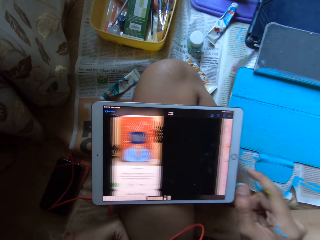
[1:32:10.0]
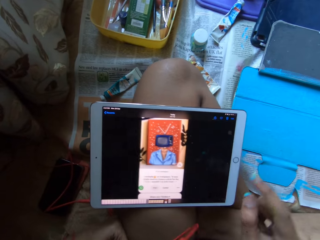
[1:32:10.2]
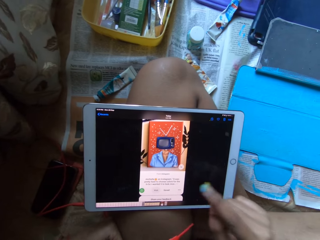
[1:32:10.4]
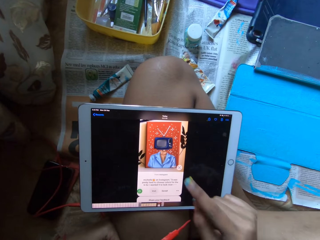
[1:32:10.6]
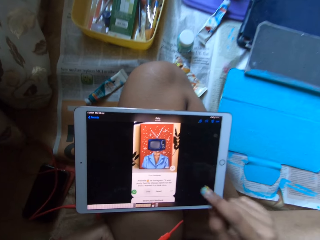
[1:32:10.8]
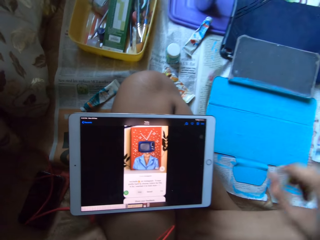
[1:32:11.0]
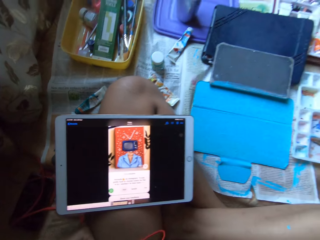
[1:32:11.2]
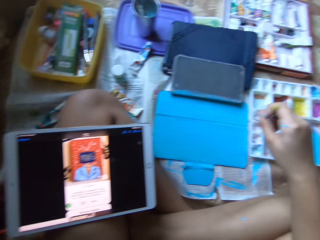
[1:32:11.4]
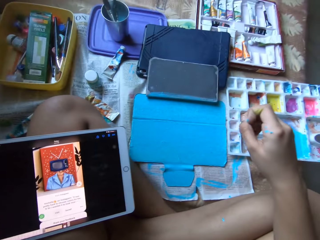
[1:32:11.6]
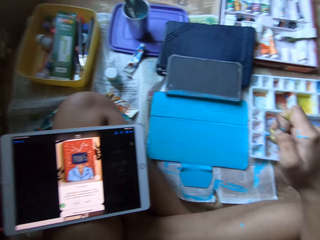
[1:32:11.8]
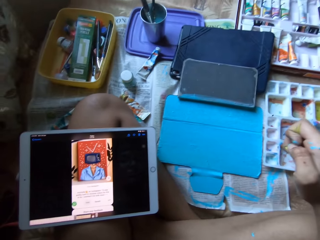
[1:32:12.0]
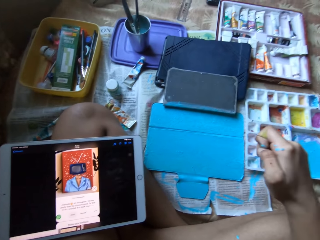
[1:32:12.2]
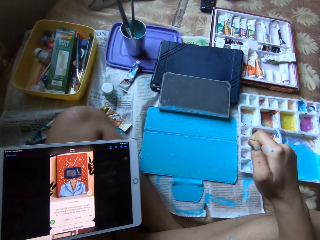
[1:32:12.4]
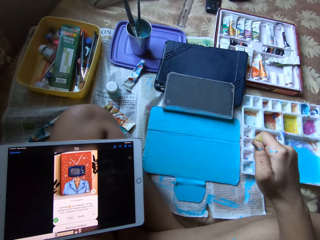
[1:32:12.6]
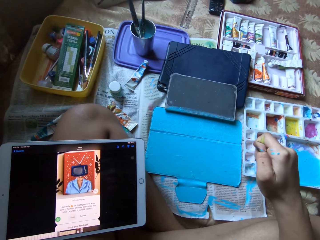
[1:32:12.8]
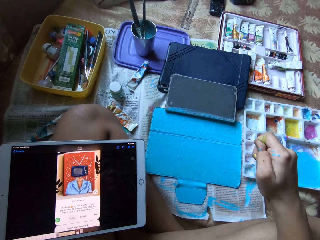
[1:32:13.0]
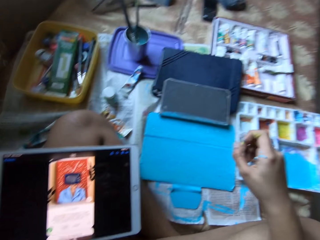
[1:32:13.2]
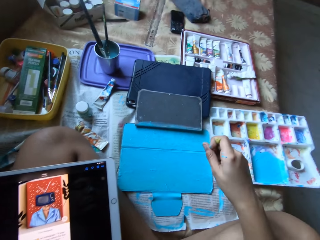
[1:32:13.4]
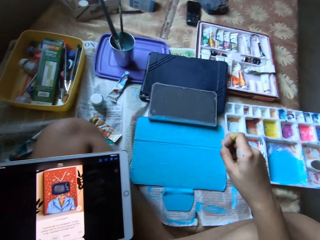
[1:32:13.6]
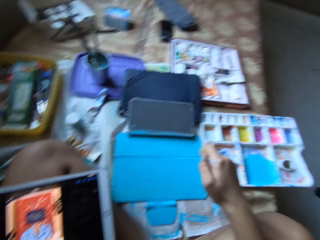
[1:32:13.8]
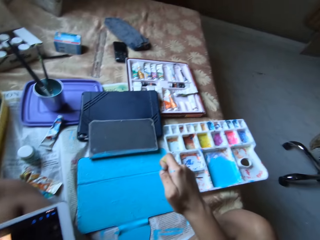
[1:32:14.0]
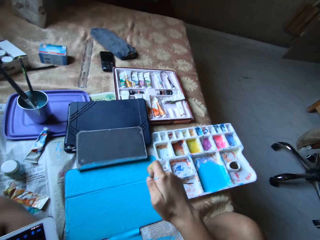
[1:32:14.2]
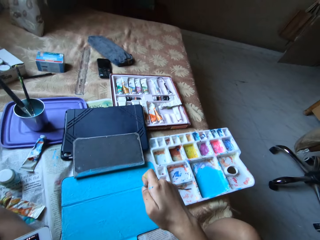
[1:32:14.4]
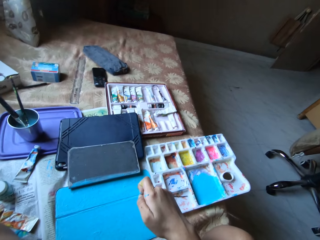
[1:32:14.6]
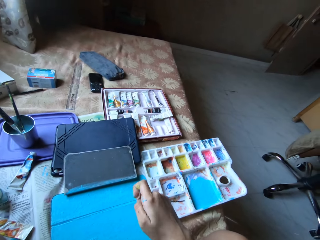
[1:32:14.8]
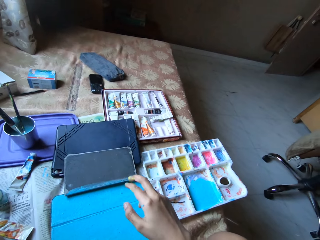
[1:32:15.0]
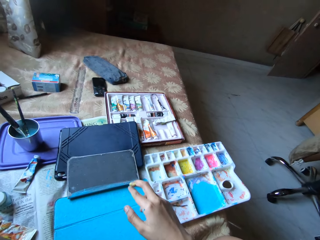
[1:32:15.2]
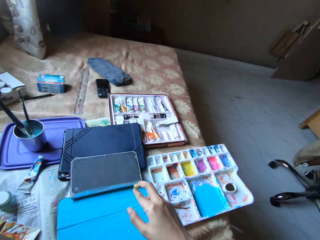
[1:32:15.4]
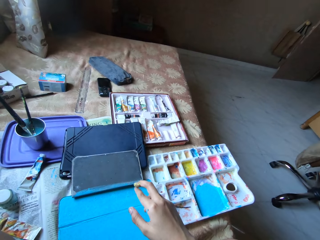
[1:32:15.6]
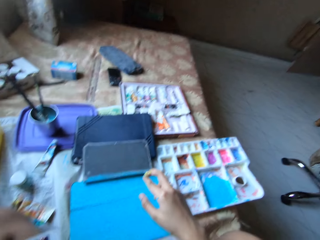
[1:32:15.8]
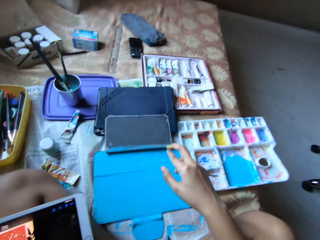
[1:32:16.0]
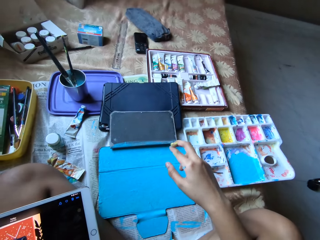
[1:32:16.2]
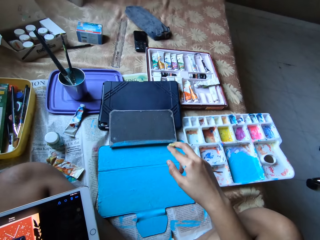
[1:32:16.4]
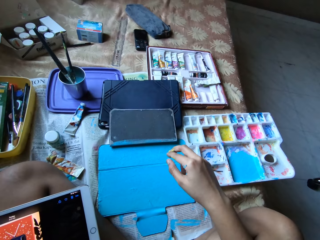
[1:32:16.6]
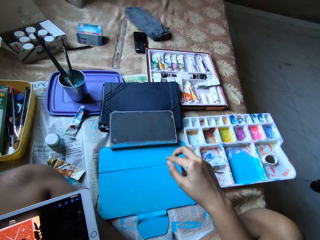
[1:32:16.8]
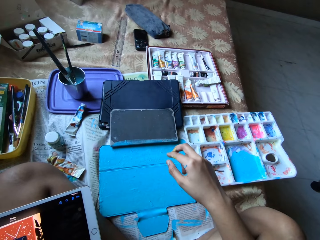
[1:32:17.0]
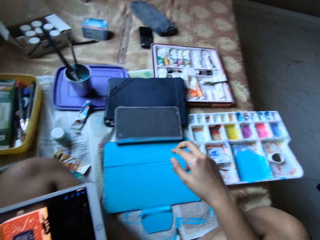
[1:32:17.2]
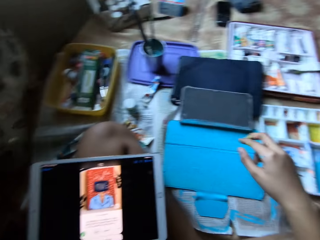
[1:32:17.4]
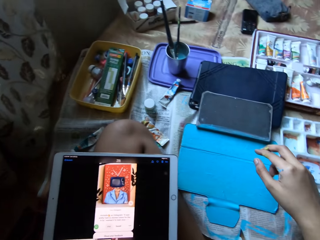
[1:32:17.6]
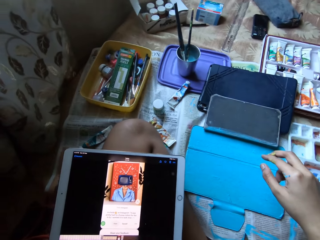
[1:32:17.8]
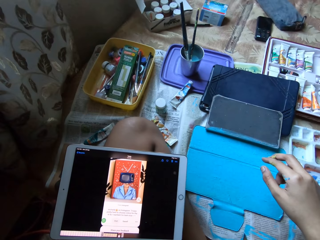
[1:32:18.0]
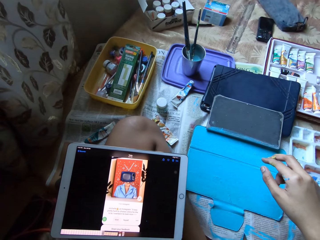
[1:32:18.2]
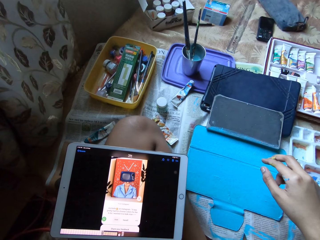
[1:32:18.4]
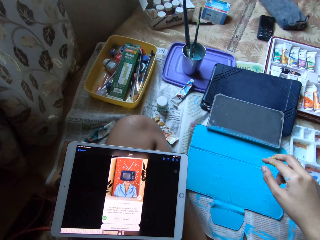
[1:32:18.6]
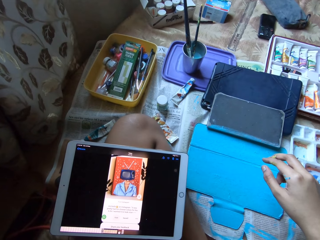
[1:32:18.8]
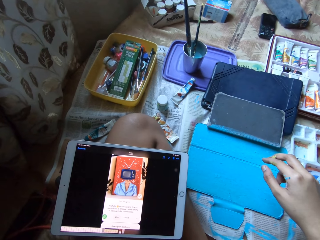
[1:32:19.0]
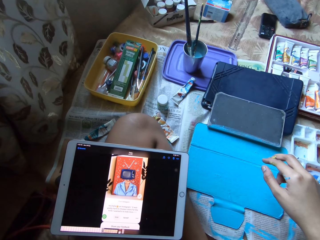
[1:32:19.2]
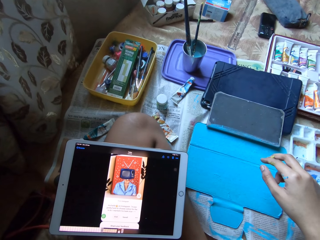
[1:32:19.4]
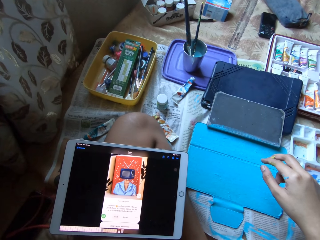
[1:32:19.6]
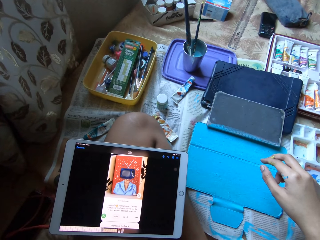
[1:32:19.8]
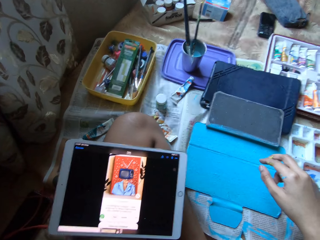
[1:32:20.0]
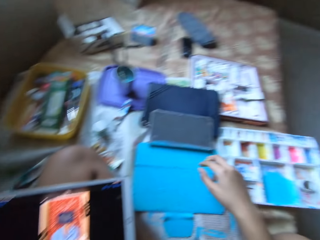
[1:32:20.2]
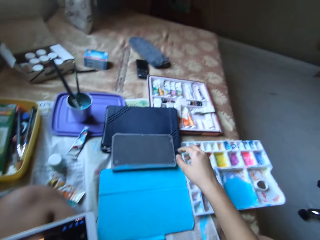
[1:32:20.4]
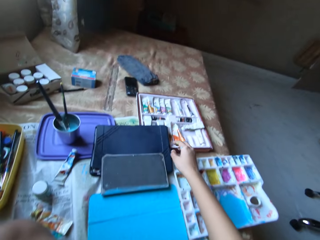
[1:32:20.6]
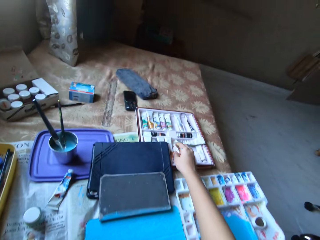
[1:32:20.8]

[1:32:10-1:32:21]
The camera wearer swipes on the screen of the tablet. She rubs her right fingers together on her right leg and places her right hand on her right leg. She removes paint from her fingers. She looks at the screen.

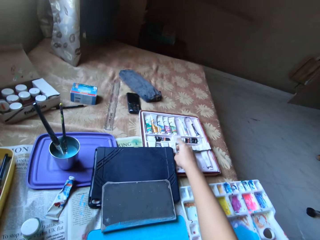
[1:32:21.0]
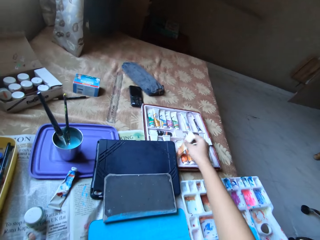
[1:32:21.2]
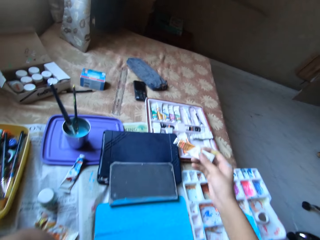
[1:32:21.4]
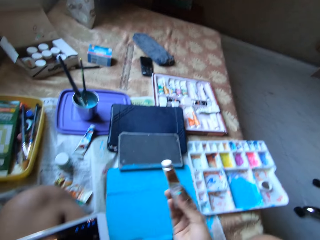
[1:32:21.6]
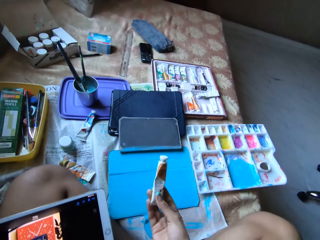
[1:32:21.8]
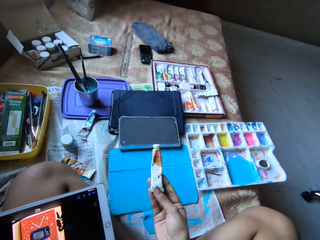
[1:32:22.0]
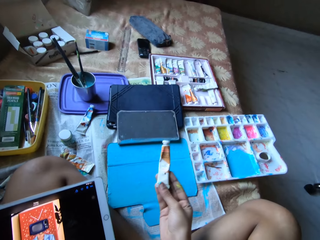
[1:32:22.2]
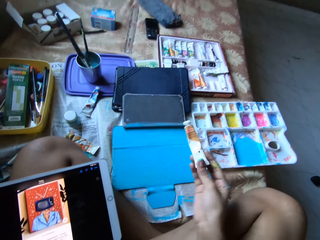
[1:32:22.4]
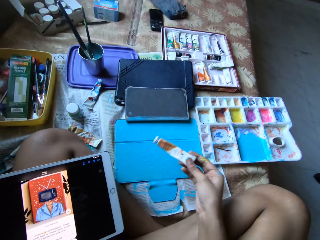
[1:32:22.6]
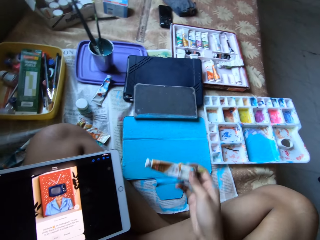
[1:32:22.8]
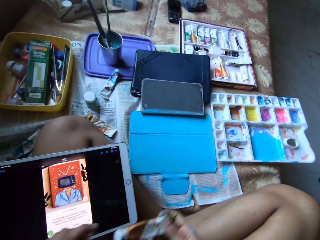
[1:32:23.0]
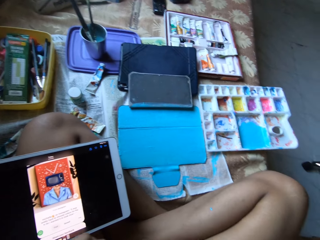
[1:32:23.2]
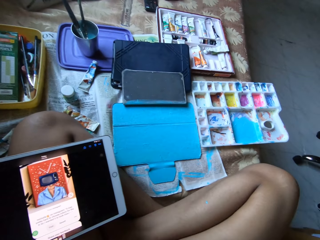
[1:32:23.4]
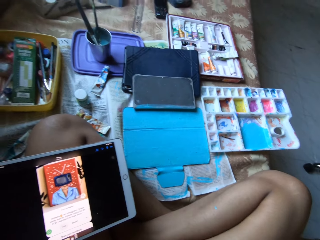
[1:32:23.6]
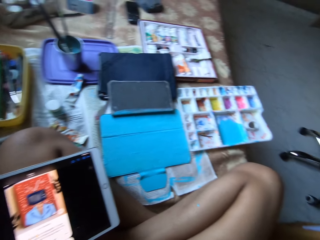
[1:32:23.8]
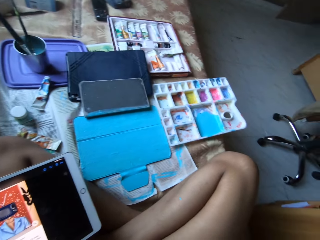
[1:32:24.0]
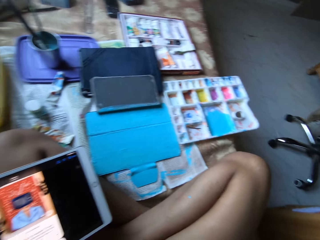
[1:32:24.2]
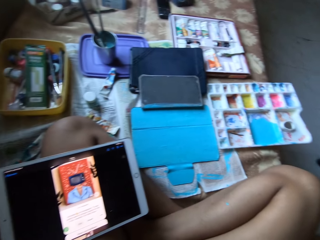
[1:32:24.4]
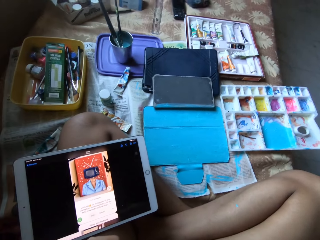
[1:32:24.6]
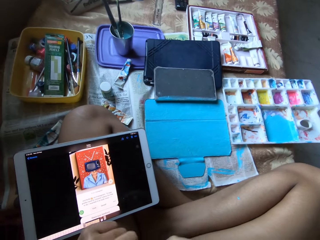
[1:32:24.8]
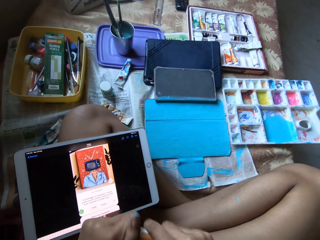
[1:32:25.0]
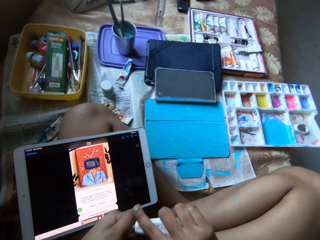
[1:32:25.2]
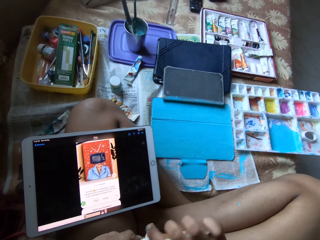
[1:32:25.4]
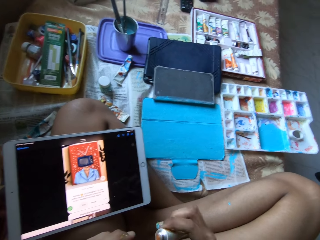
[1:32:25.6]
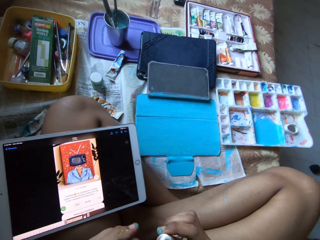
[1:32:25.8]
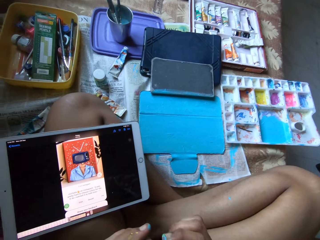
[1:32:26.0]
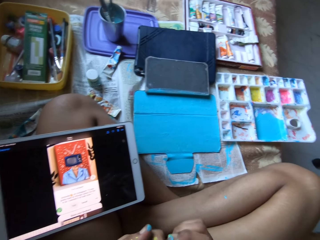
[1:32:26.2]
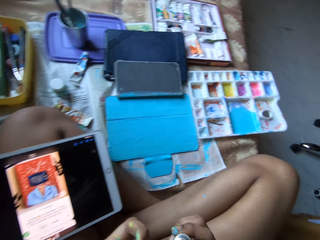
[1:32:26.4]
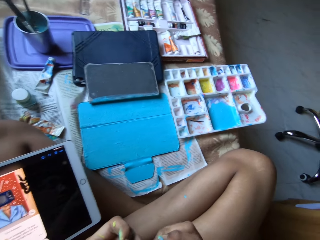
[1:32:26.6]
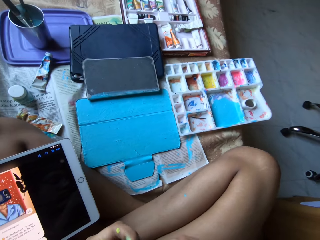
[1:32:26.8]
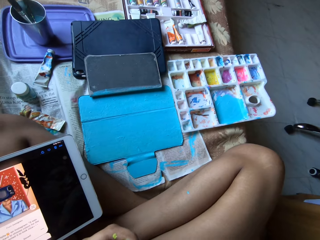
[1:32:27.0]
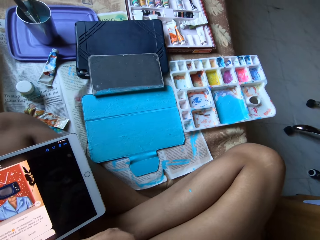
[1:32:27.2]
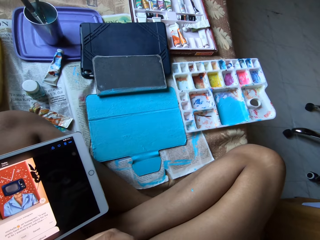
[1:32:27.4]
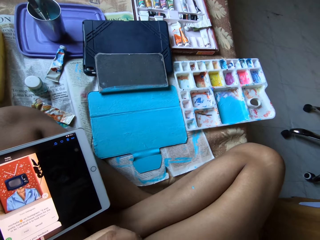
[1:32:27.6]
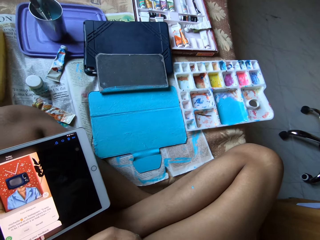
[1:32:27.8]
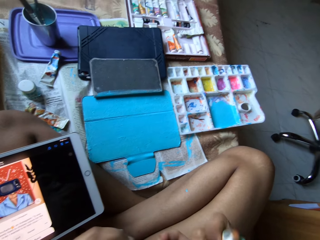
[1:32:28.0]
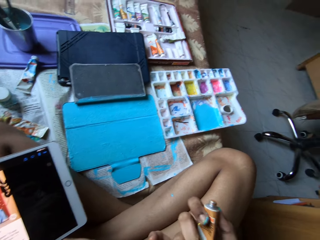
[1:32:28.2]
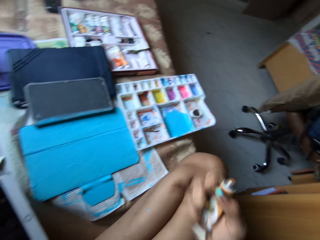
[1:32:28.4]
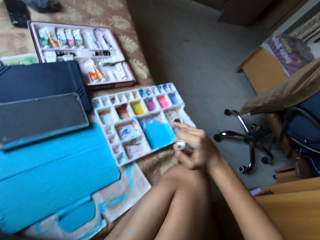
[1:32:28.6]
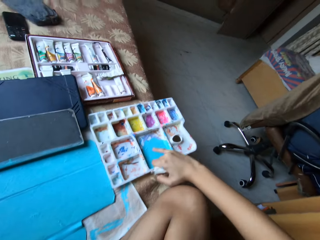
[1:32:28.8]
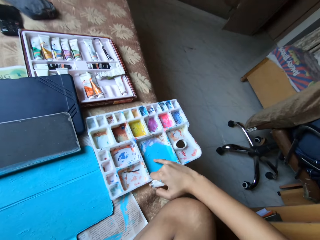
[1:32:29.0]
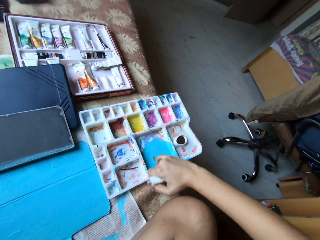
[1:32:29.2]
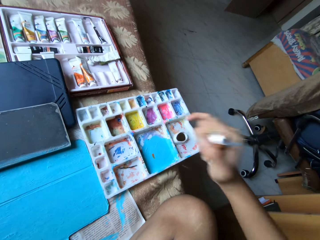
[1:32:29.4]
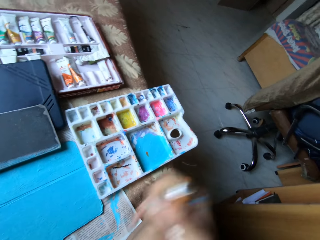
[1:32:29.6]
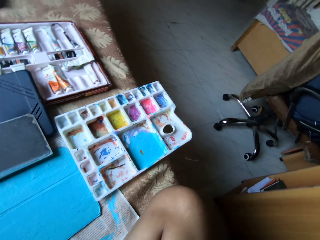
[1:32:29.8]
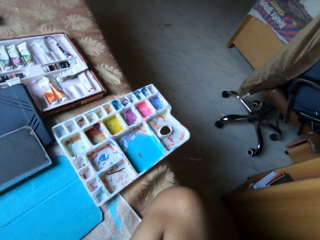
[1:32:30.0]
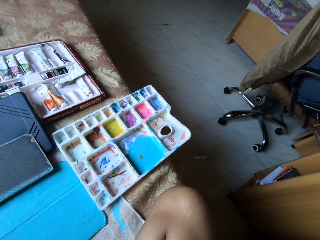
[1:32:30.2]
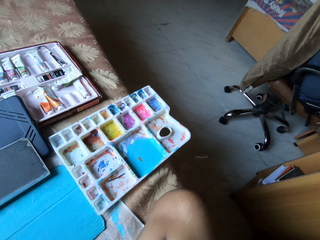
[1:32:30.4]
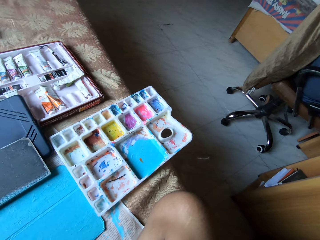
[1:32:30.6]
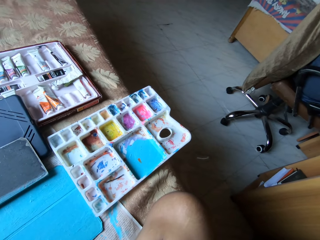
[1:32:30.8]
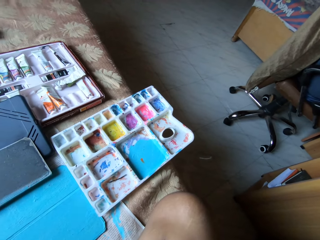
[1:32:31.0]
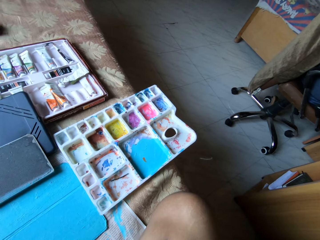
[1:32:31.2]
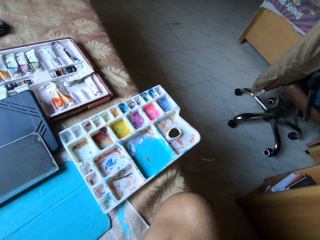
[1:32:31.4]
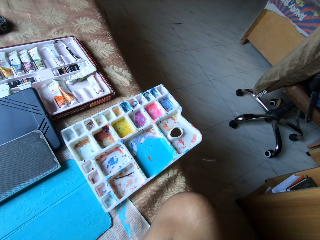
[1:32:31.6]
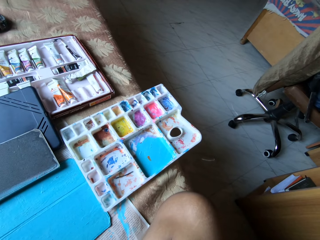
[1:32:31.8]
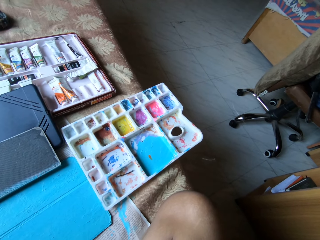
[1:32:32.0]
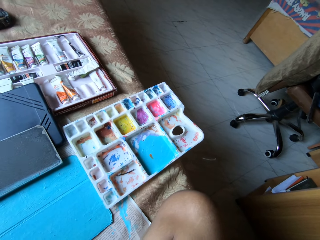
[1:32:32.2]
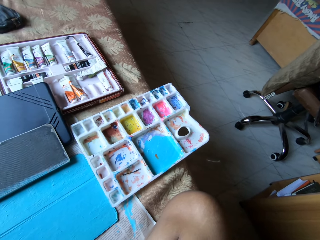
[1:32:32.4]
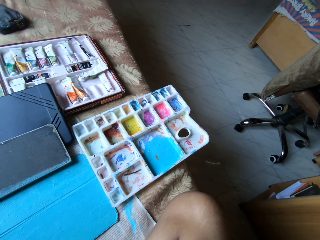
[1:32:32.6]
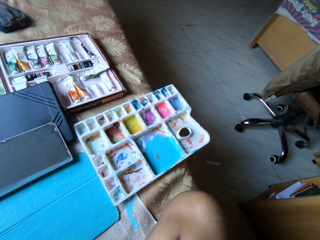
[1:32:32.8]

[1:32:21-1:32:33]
The camera wearer picks up a paint tube from the box of paint tubes with her right hand. She looks at the paint tube. She holds the paint tube with both hands. She opens the paint tube with her hands. She takes a paint from the paint palette on the bed with her right pinky finger. She applies some paint on the paint board.
